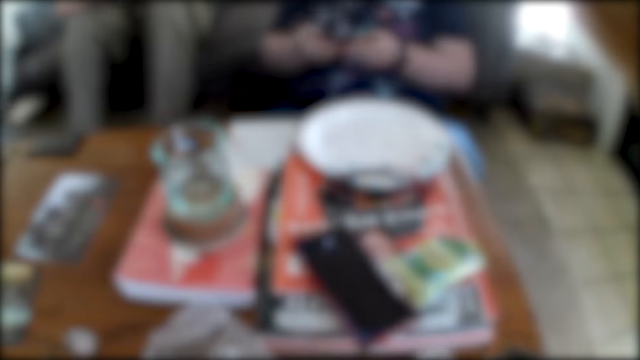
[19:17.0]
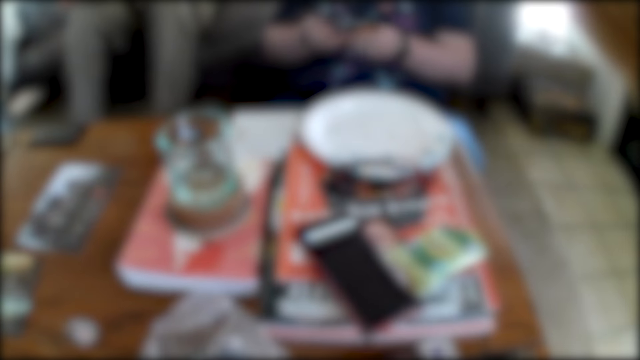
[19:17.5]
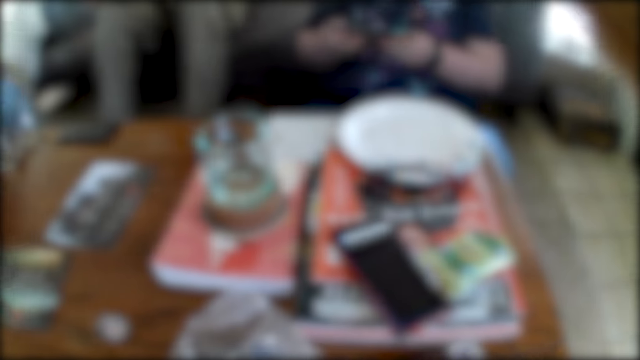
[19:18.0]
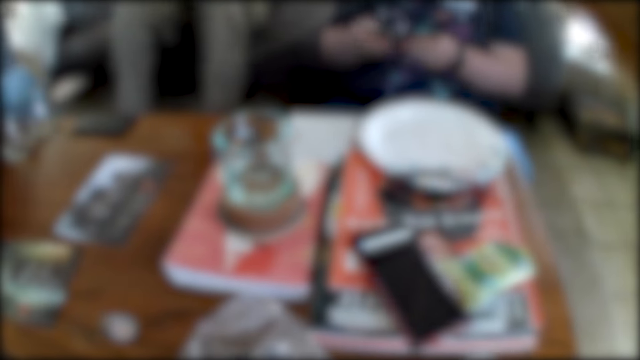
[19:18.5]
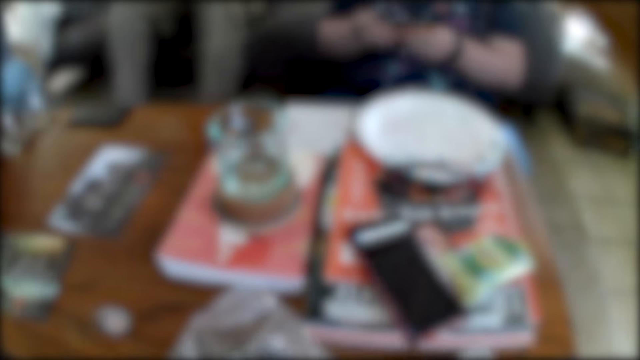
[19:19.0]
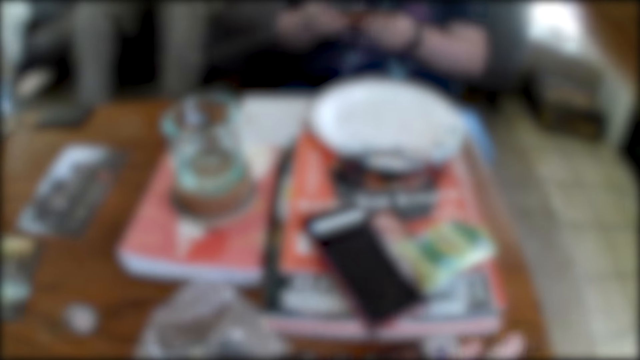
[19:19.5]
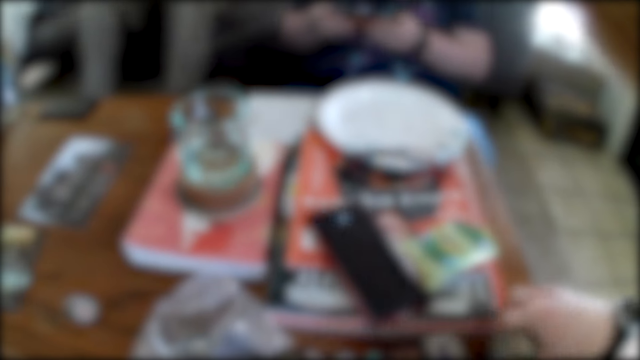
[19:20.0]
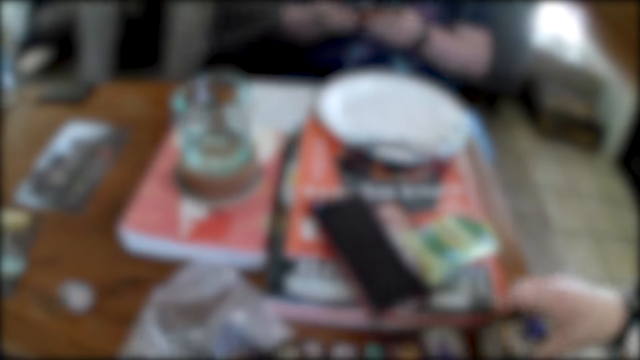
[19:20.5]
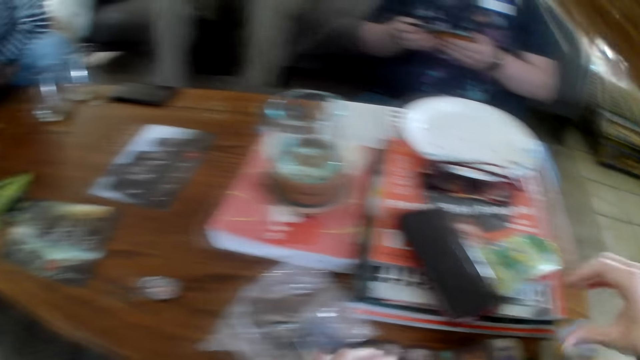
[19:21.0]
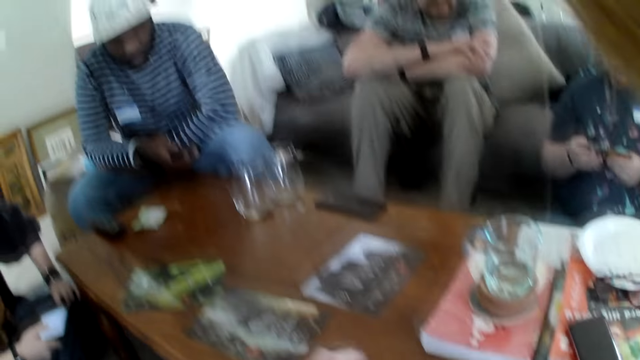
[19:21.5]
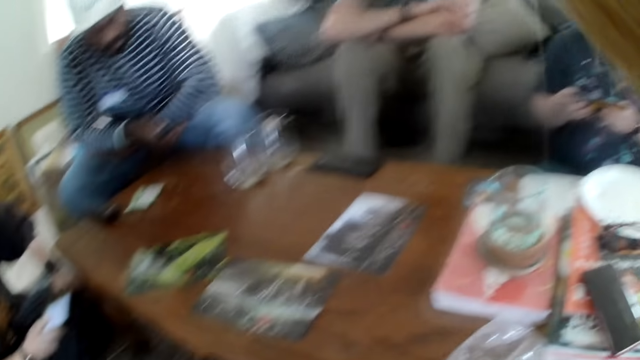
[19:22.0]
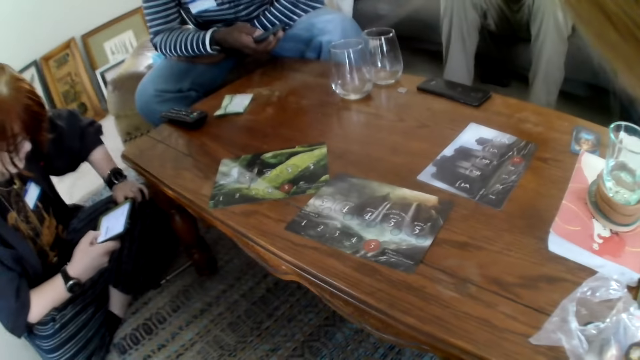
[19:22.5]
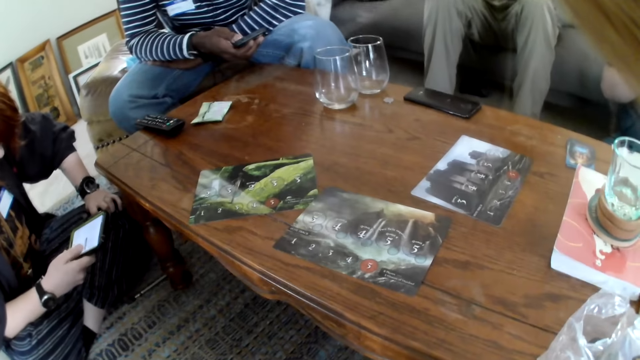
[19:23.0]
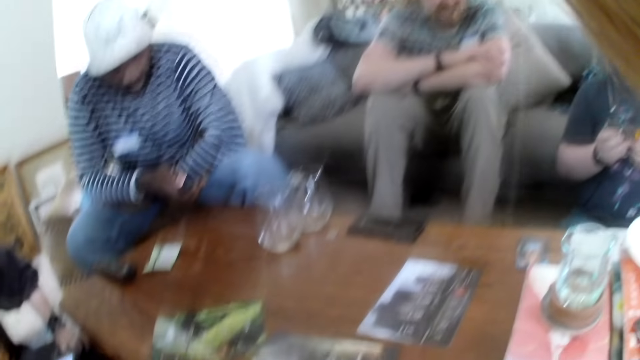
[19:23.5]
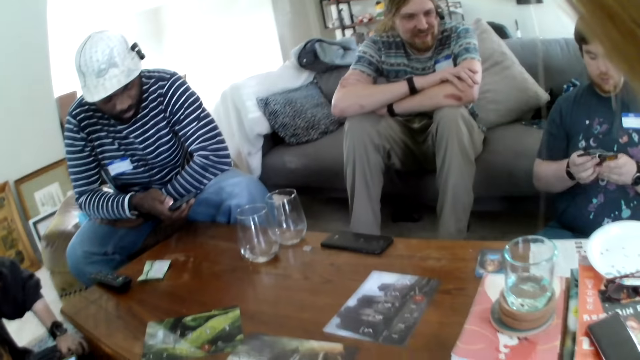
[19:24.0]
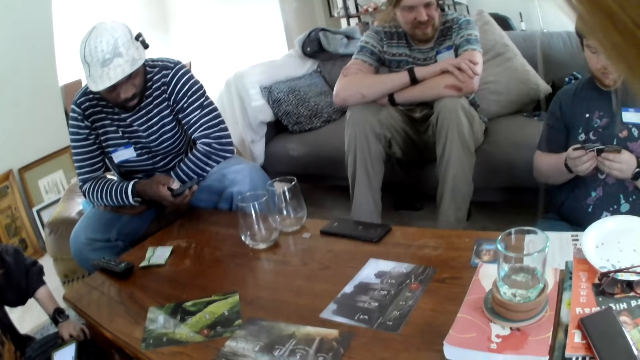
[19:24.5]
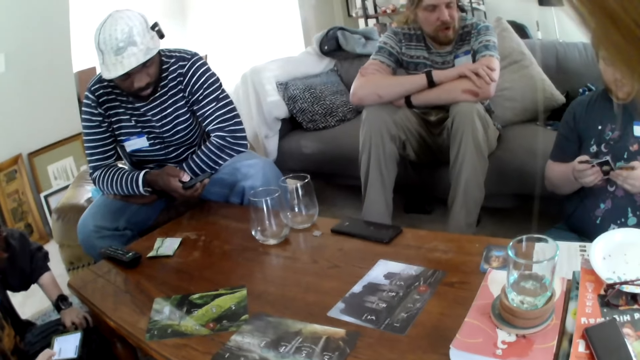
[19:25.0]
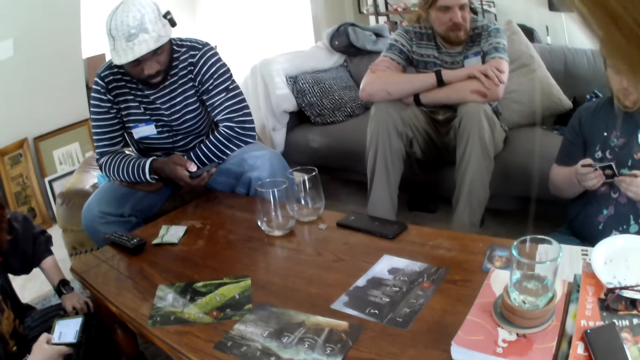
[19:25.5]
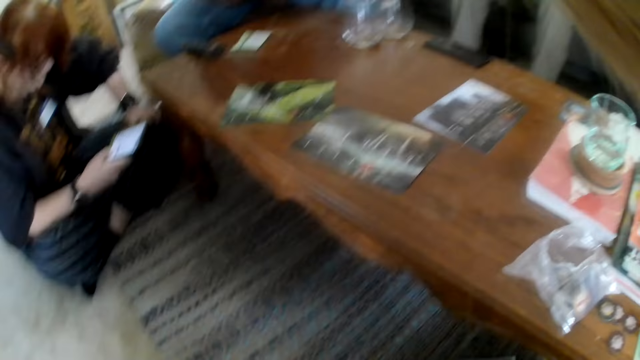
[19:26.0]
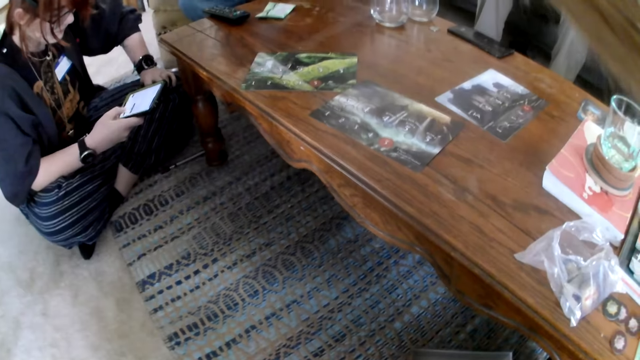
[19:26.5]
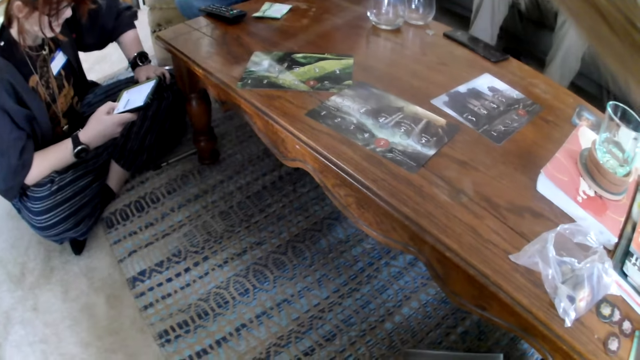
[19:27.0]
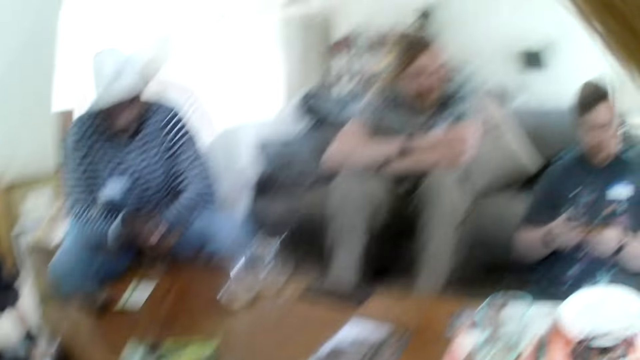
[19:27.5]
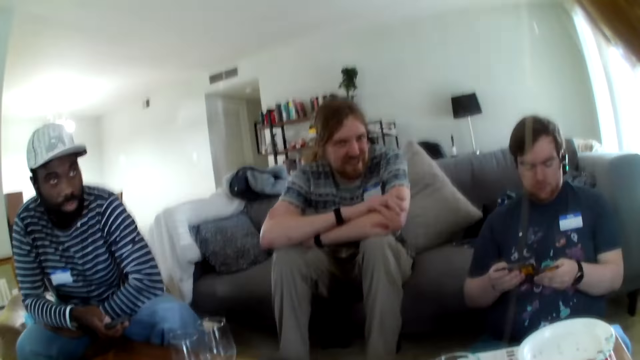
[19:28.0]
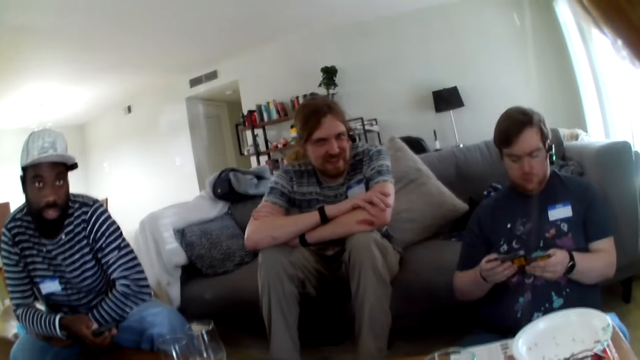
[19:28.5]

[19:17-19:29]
The camera wearer speaks. A man speaks. The camera wearer looks around.

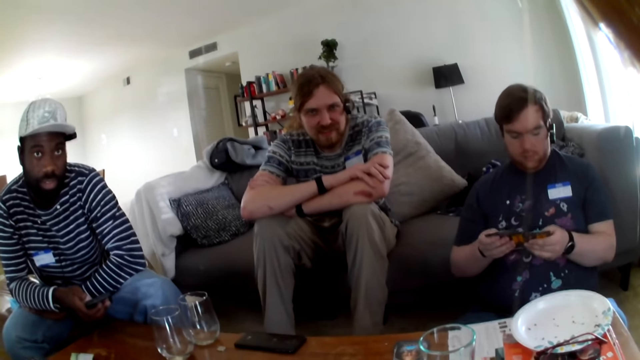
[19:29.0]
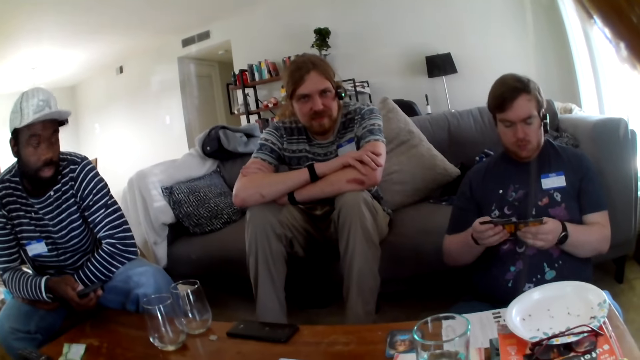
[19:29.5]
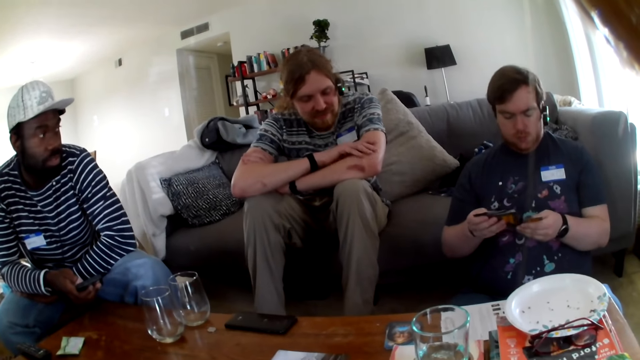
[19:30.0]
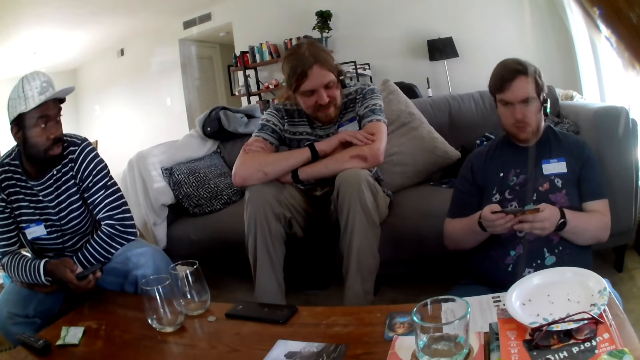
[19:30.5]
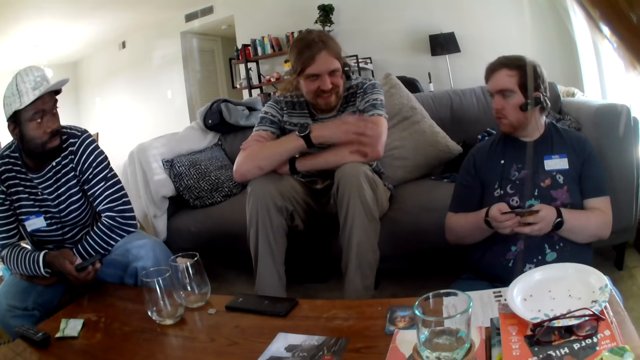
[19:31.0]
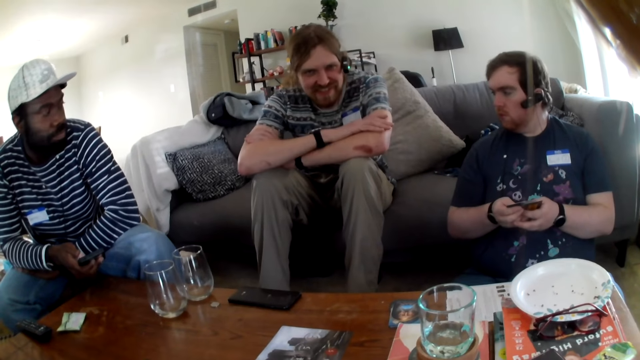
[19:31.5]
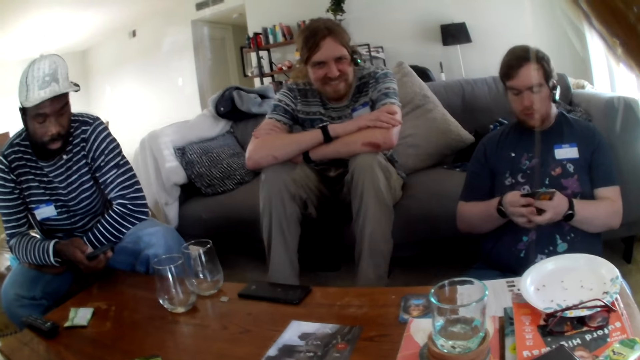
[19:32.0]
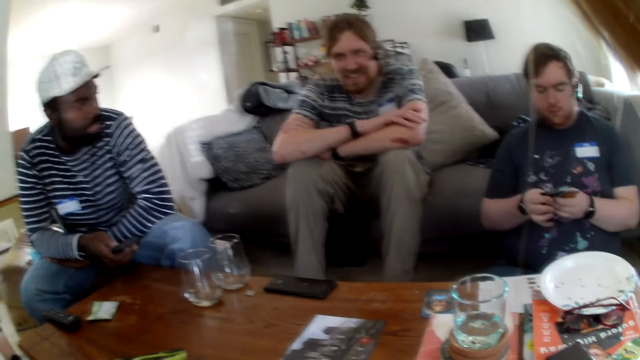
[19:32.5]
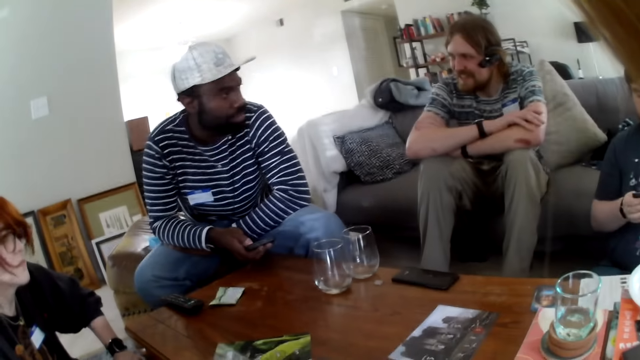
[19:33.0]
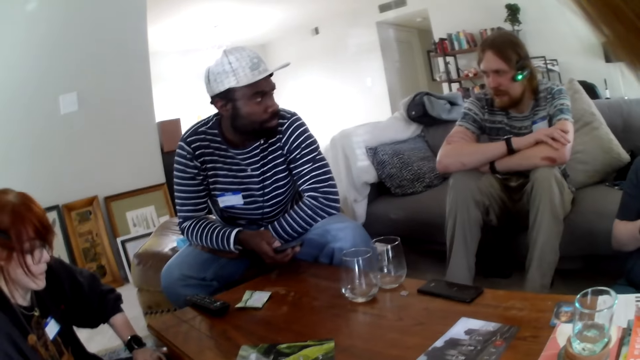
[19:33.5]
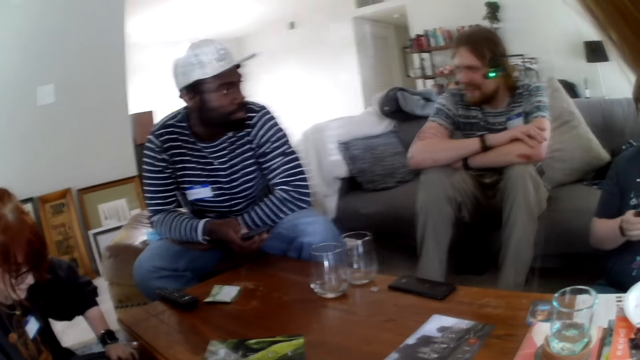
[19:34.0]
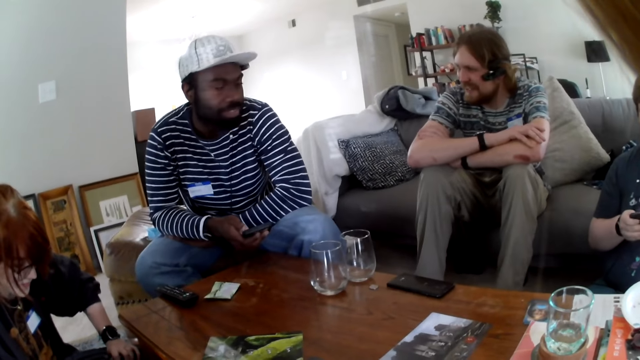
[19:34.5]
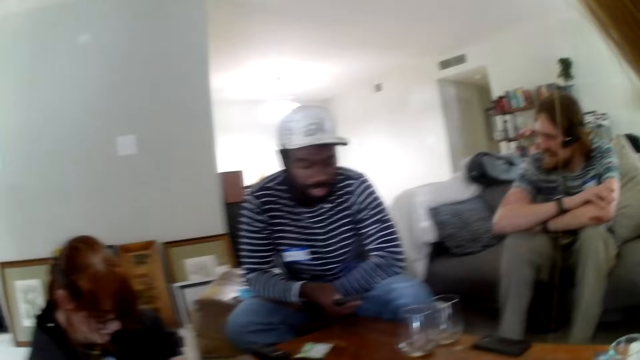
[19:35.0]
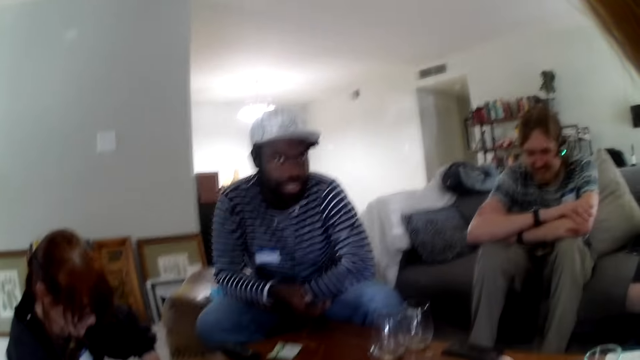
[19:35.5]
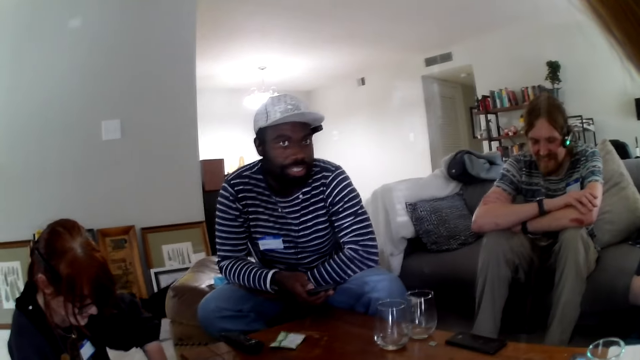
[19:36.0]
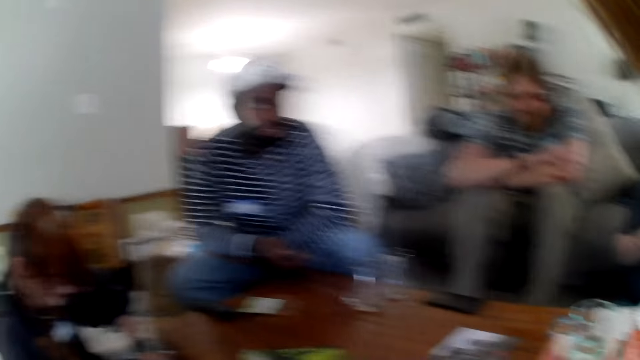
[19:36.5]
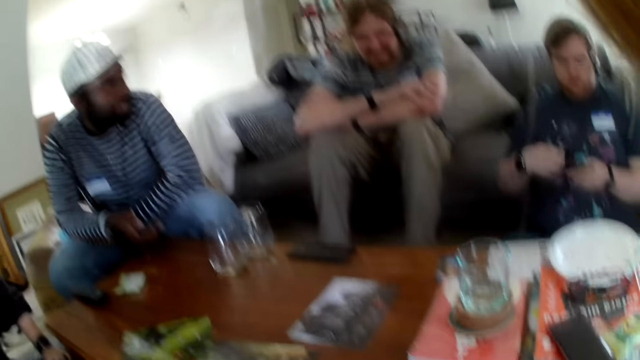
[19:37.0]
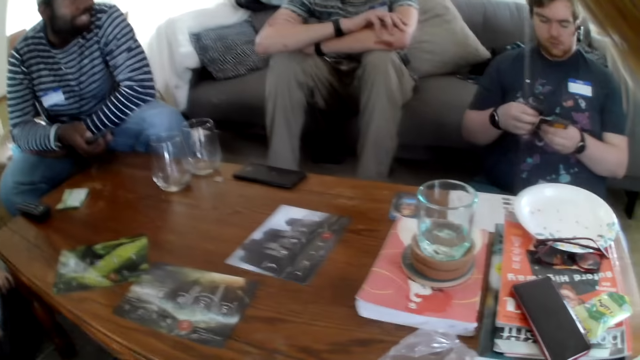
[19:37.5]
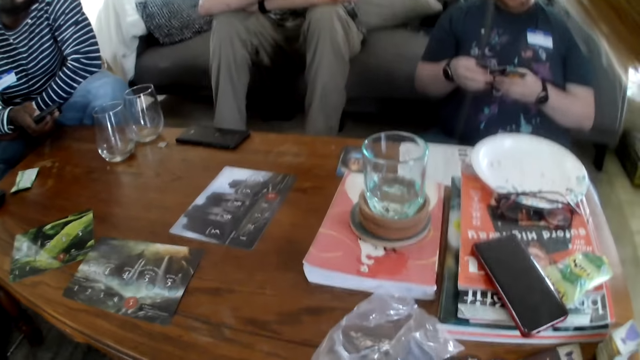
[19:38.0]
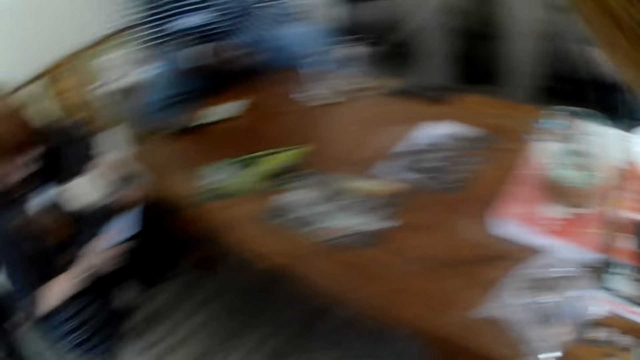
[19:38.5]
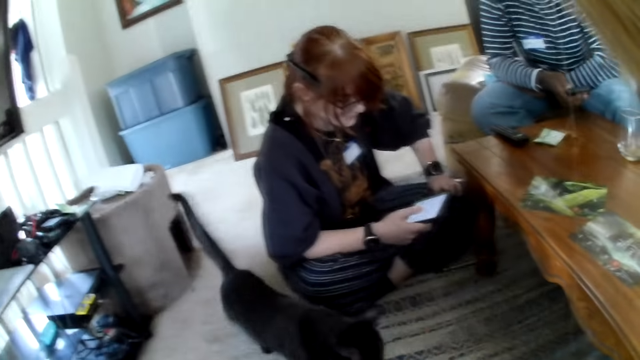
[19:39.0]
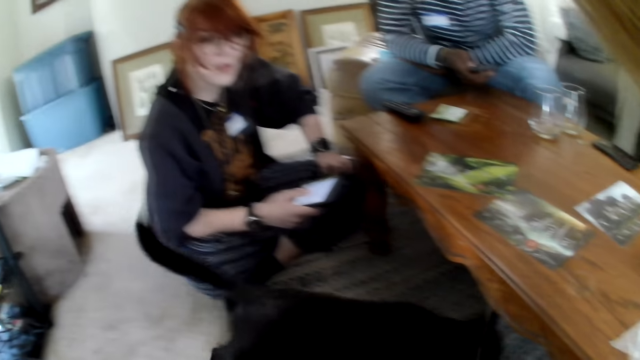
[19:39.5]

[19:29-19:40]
The camera wearer speaks. A man speaks. The man laughs. Another man speaks. The camera wearer speaks.
